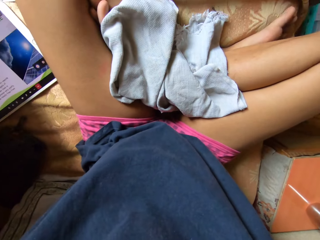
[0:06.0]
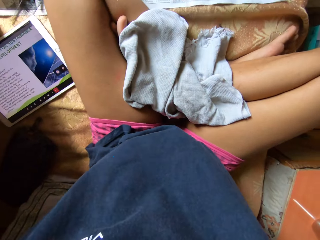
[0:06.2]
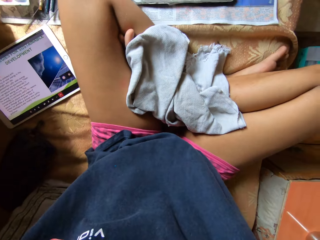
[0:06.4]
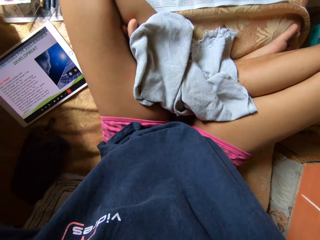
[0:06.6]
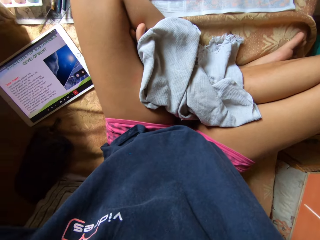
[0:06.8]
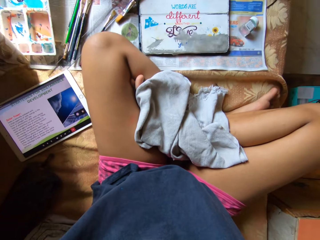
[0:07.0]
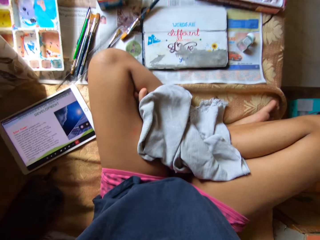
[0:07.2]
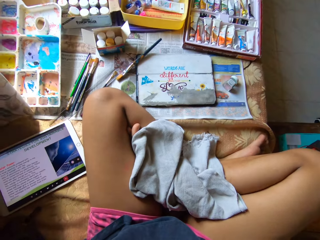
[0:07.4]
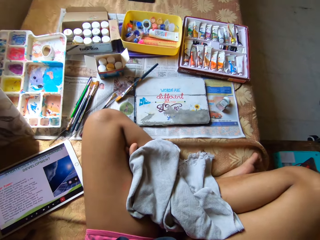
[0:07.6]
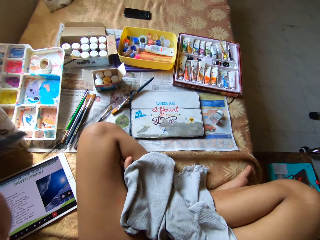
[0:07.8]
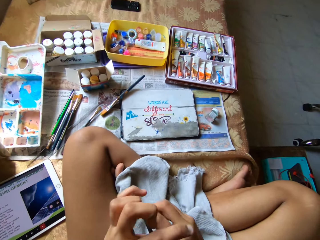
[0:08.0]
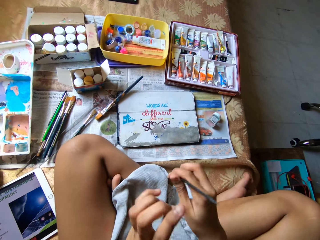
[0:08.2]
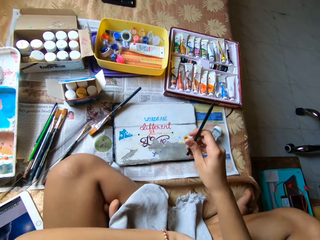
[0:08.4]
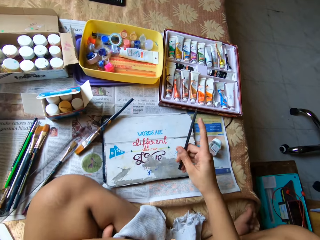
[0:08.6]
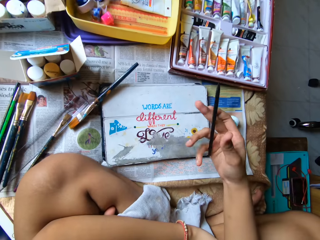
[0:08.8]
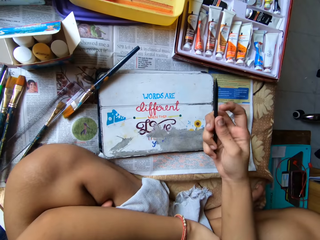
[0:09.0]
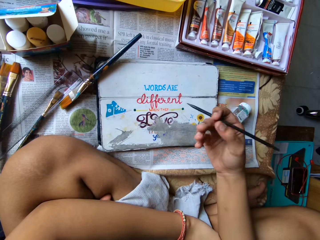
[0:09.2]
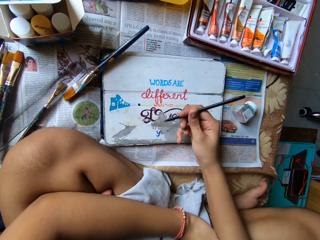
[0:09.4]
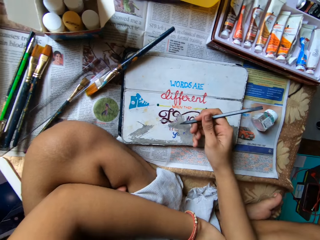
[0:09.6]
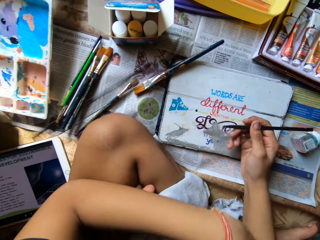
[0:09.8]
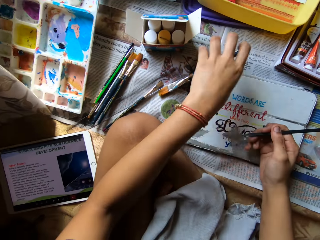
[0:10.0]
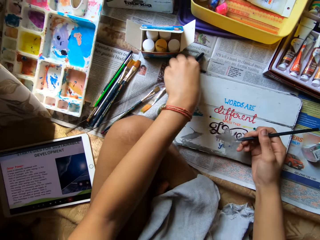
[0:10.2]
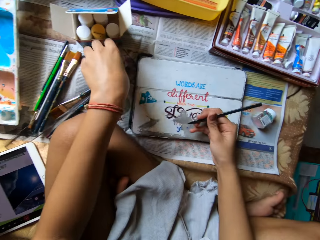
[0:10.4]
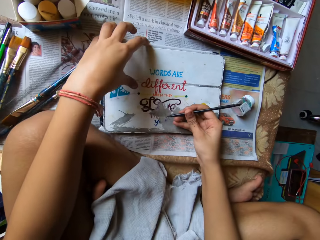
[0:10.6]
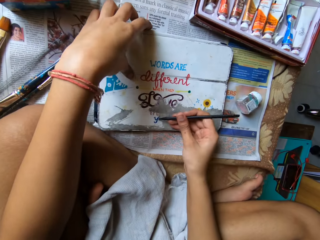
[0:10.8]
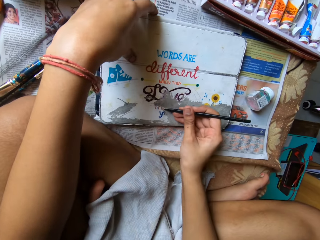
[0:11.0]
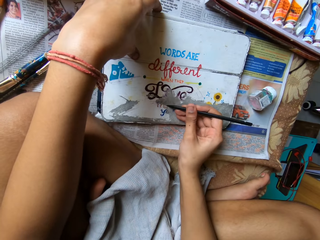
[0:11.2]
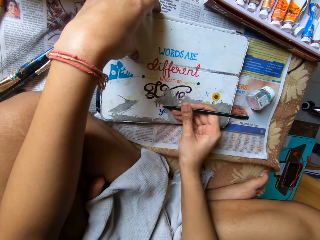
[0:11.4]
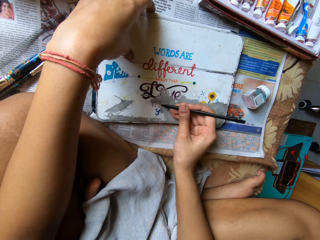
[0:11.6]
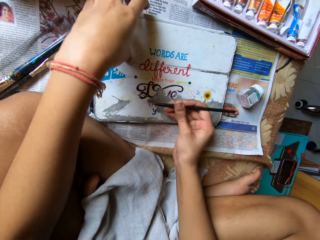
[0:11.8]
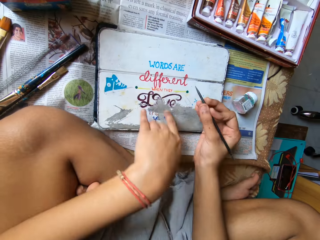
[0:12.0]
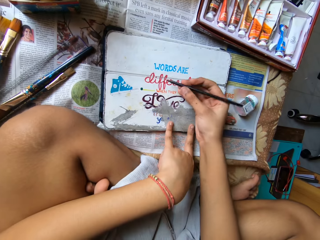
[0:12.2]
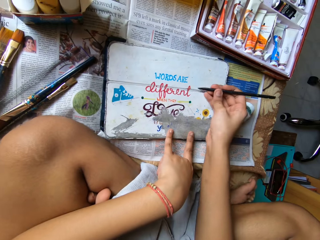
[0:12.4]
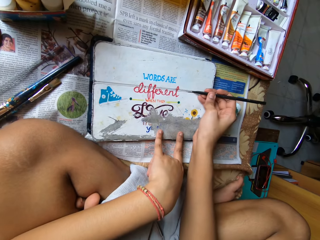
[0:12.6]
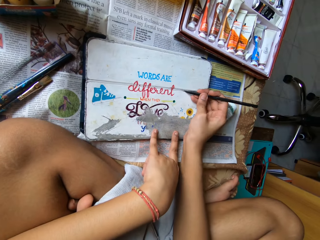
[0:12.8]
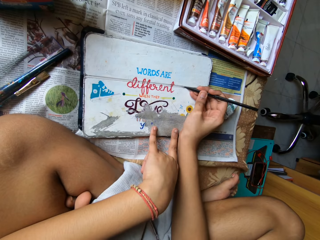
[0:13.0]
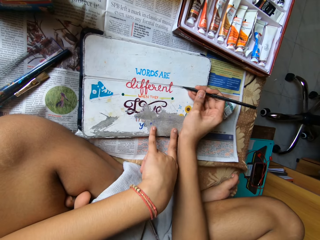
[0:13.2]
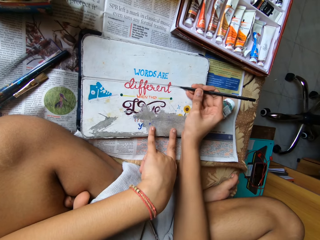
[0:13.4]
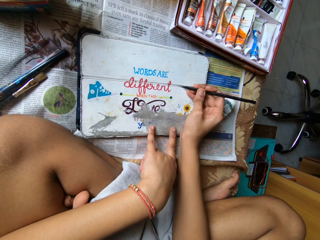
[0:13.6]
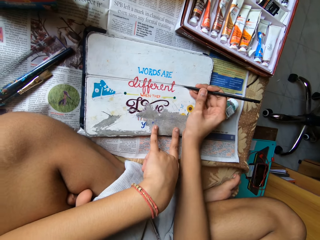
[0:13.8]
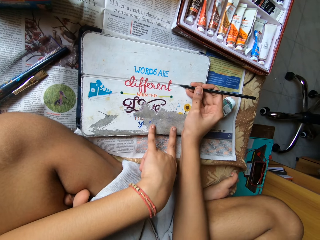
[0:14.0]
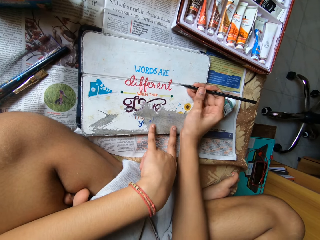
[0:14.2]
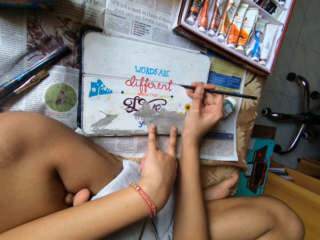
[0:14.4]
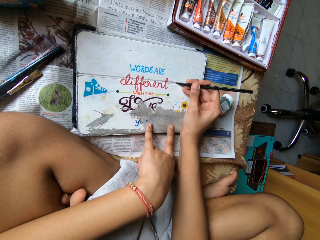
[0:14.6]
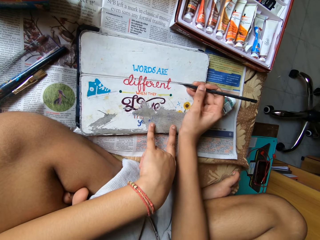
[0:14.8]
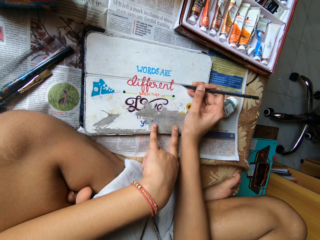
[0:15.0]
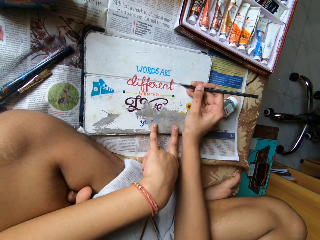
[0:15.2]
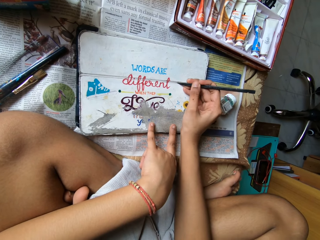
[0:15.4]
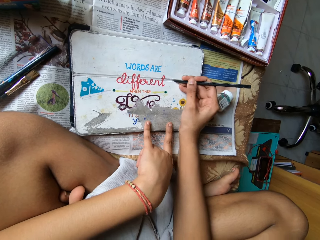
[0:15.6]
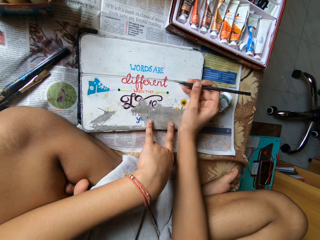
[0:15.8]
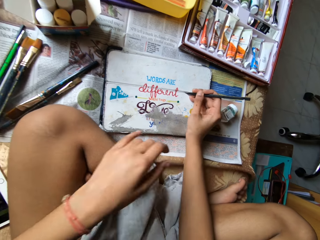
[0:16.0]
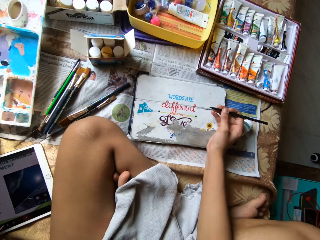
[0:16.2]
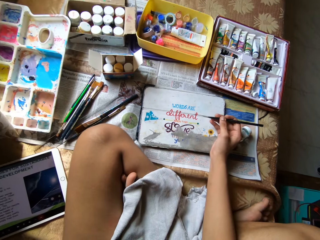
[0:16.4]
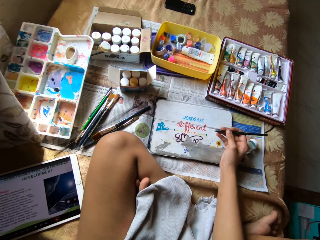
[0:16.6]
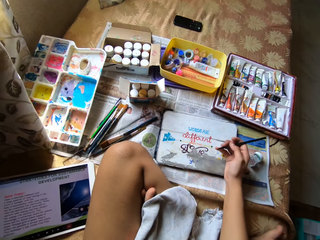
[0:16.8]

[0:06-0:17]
The camera wearer passes a pen from her left to right hand. She removes the painting from the aluminum material with the paint stripping tool. She adjusts a paint brush on a bed with her left hand. She puts the paint brush aside. She holds a tablet pouch with her left hand. She adjusts the tablet pouch with the pen in her right hand. She picks a tablet from the bed with her left hand.

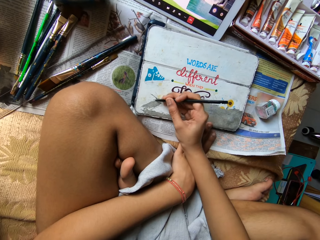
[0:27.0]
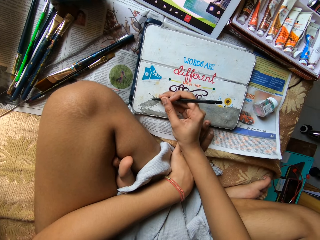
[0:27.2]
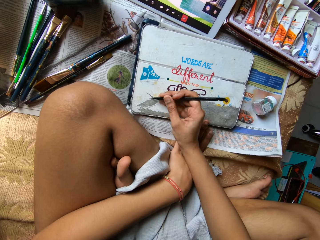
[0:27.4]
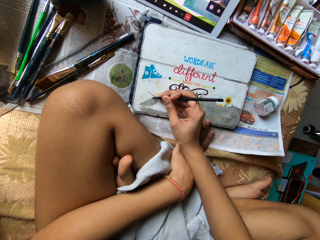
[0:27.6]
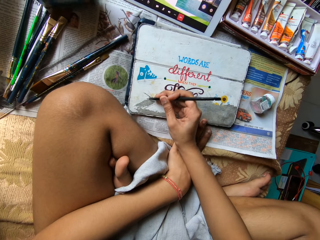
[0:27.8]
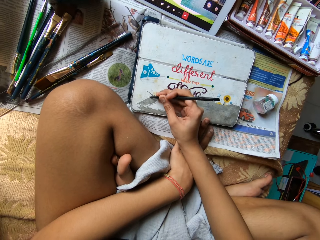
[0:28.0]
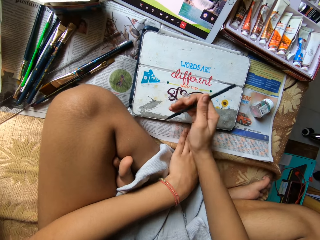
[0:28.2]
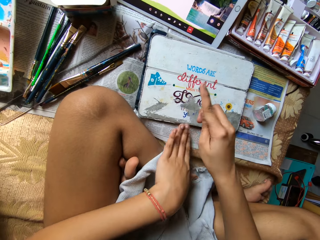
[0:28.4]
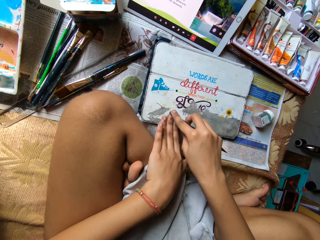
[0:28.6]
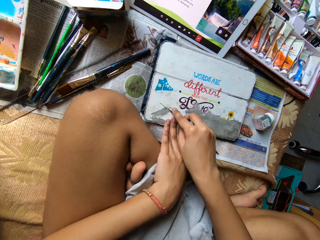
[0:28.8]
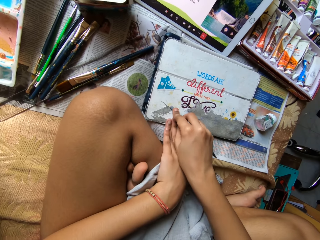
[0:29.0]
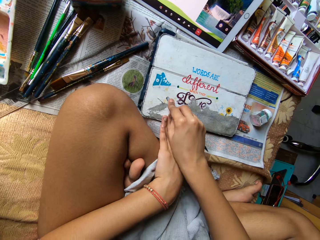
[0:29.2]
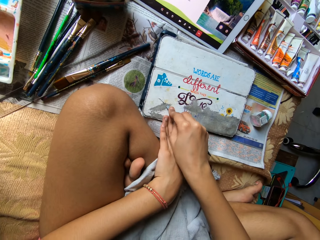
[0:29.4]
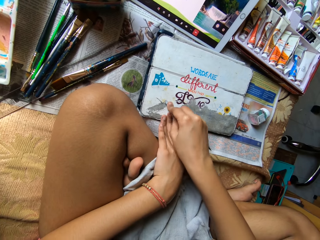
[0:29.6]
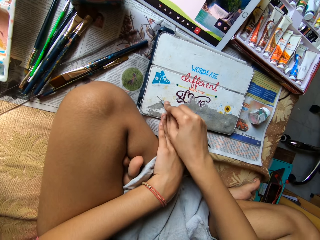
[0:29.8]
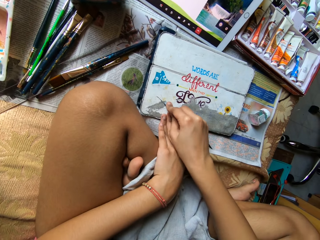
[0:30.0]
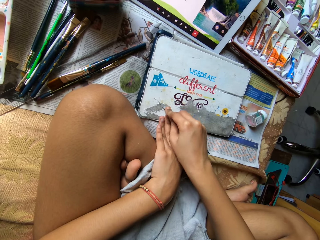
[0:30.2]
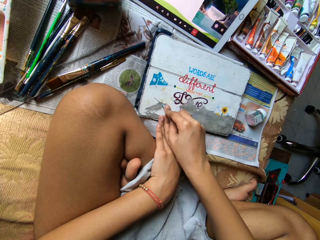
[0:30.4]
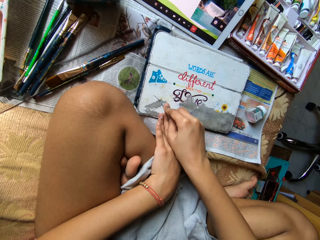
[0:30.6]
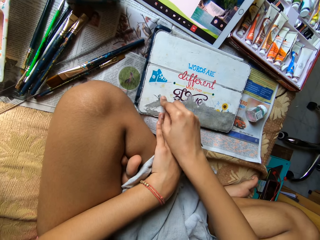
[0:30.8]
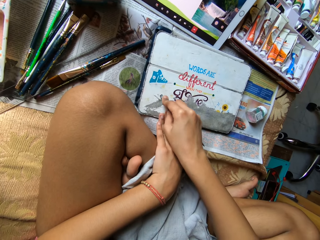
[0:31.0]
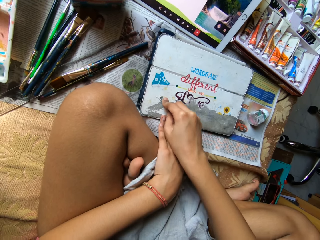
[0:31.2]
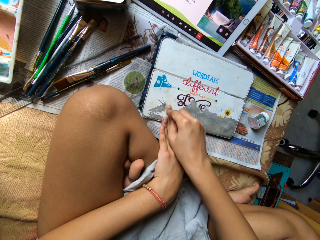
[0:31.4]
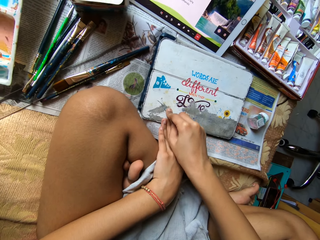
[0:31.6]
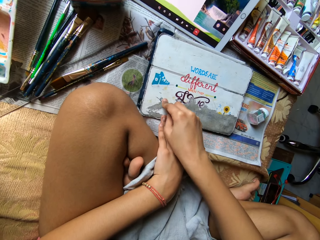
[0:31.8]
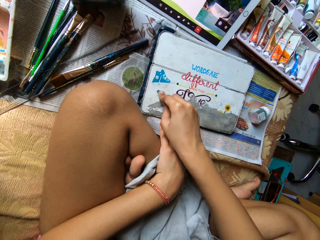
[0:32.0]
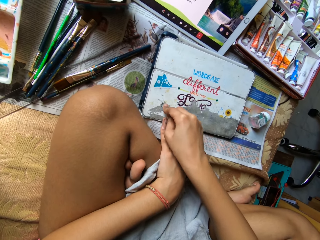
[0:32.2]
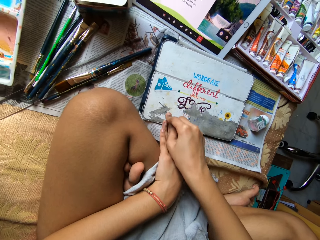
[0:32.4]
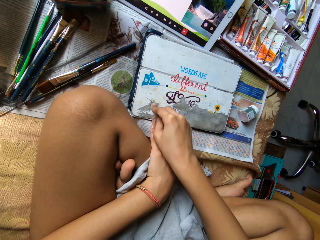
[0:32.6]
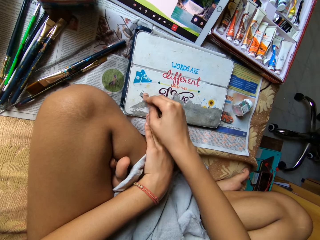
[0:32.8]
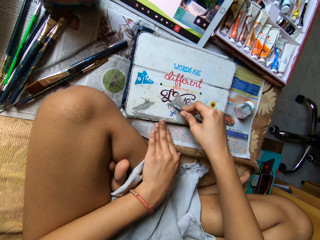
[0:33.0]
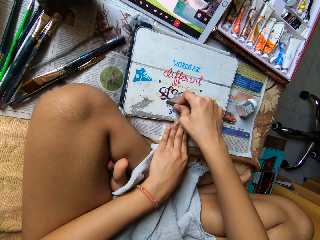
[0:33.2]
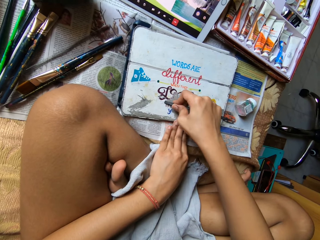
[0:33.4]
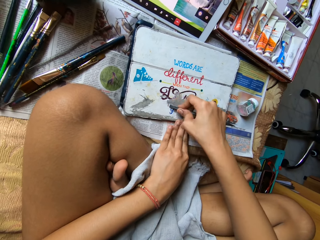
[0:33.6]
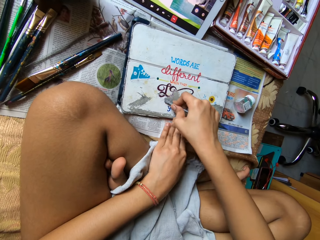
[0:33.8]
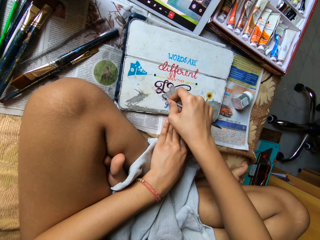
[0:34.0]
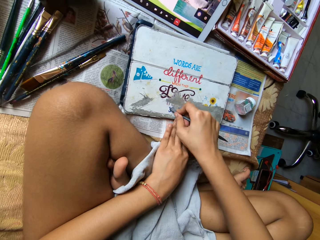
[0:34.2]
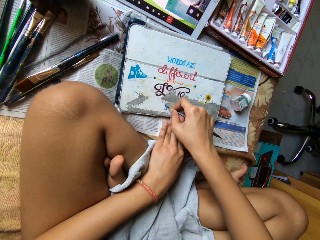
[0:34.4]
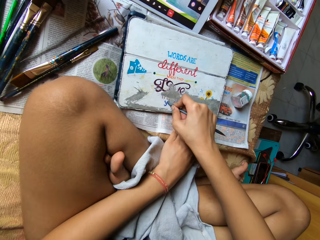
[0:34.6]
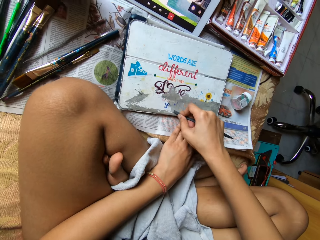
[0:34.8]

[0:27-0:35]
The camera wearer turns the paint stripping tool. They remove the painting from the aluminum material with the paint stripping tool.

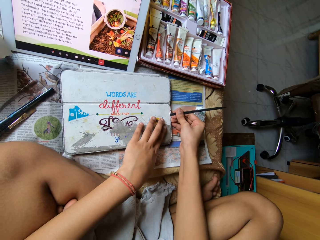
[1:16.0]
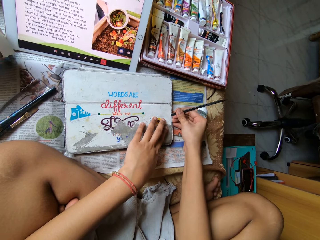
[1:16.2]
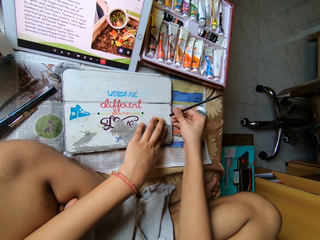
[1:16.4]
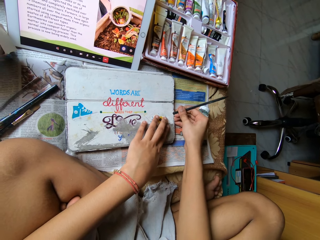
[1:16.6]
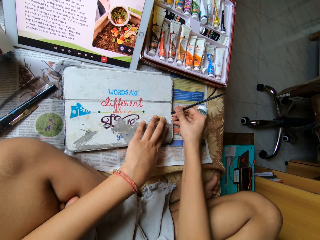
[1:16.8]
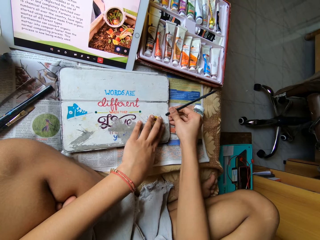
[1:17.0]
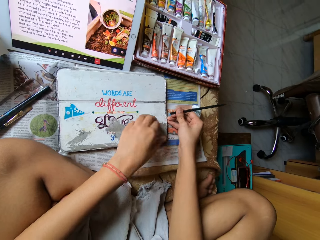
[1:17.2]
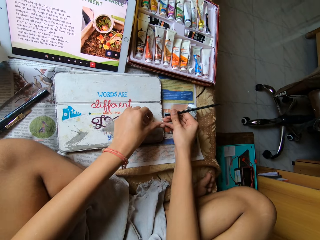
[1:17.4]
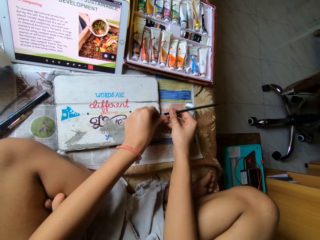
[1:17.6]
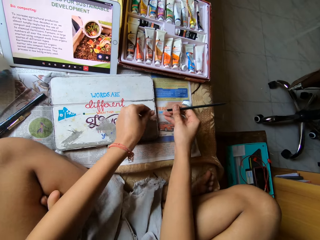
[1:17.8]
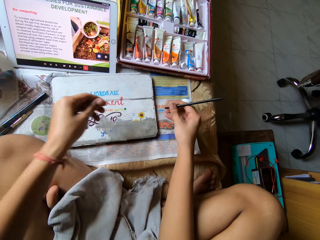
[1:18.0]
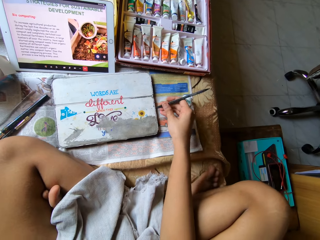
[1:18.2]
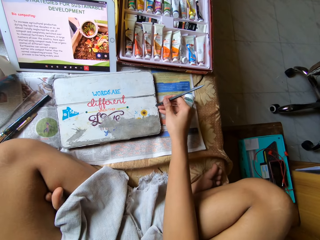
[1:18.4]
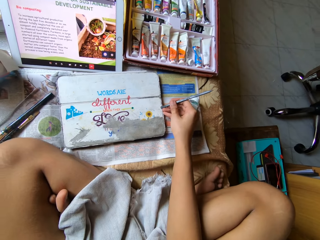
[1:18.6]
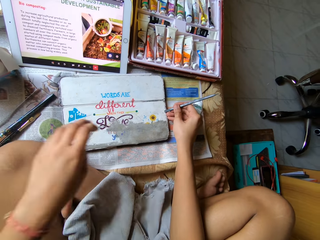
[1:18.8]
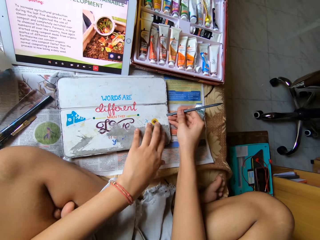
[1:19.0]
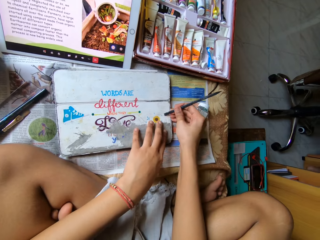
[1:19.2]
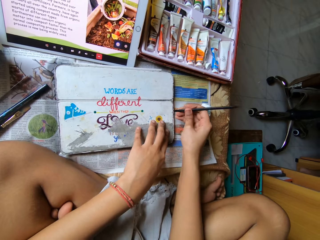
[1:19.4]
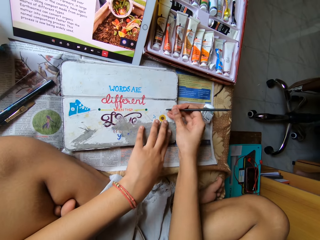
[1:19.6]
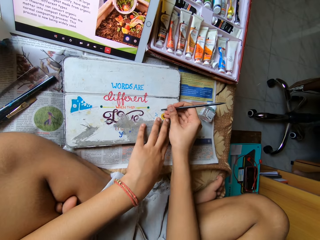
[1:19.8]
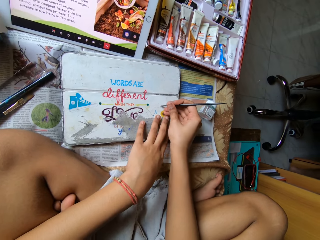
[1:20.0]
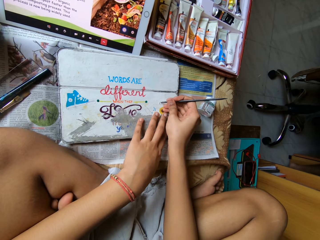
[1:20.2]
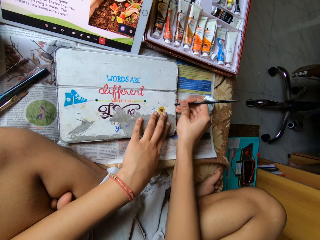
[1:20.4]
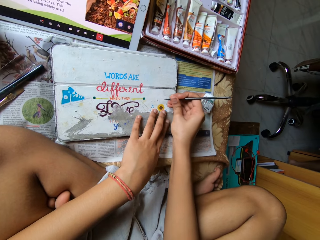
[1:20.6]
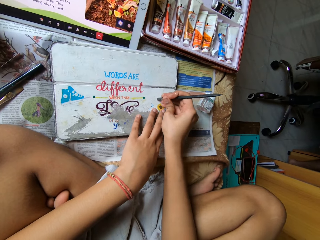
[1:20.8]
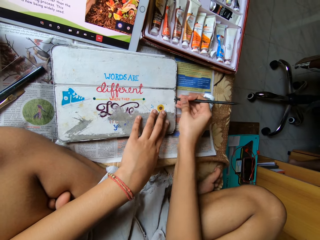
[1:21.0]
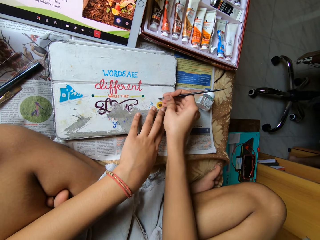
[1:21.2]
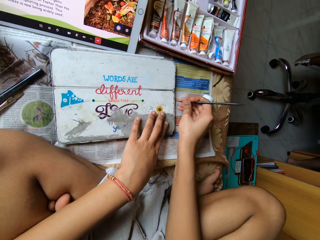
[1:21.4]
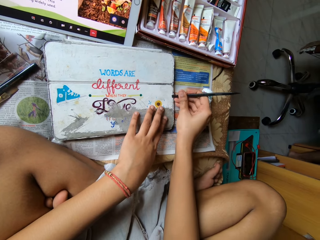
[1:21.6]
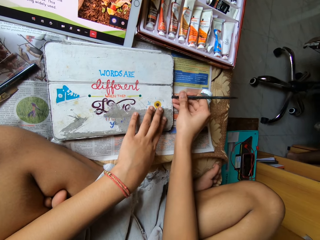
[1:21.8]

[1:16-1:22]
The camera wearer removes the paint with her left hand. She throws the paint. She holds the aluminum material. She removes the painting from the aluminum material with the paint stripping tool.
